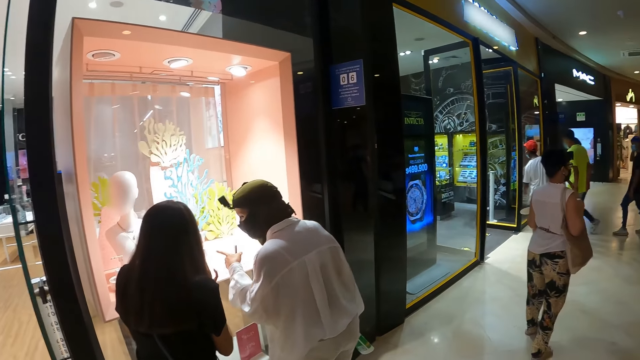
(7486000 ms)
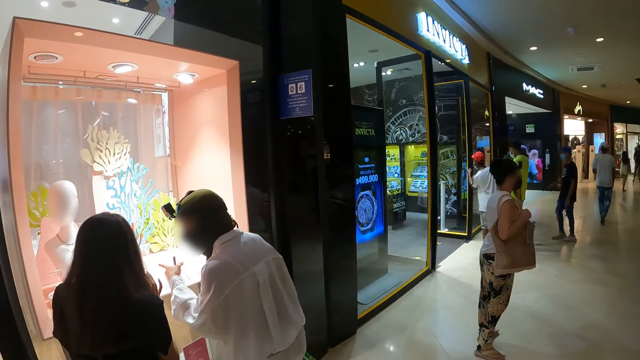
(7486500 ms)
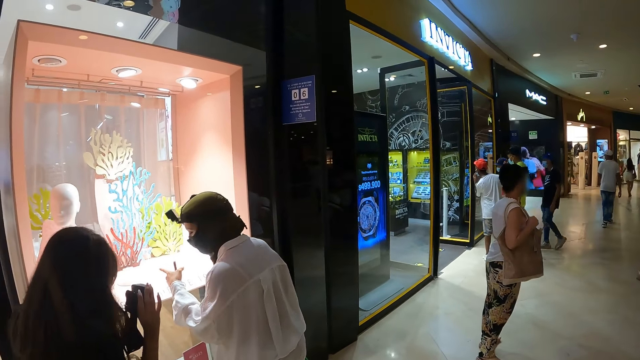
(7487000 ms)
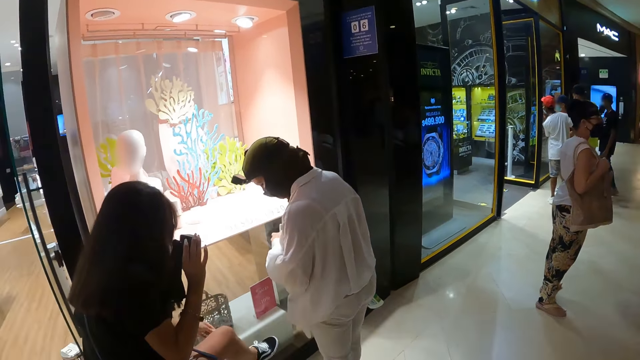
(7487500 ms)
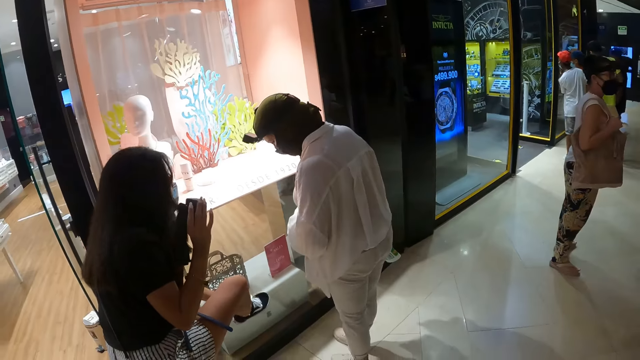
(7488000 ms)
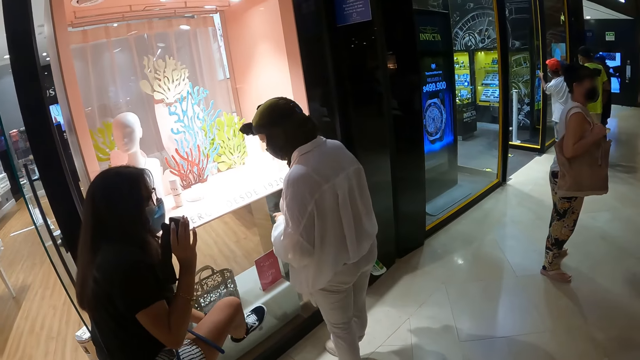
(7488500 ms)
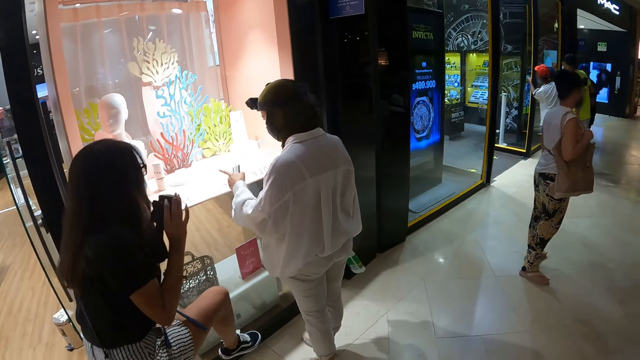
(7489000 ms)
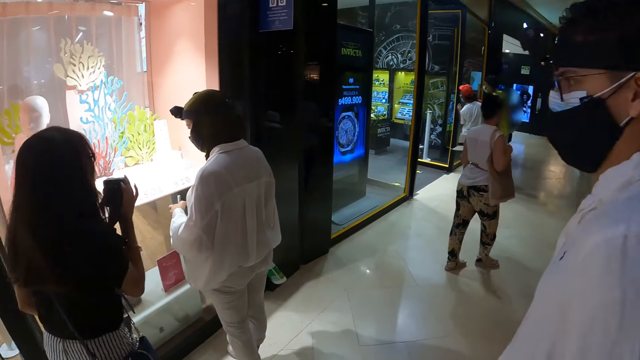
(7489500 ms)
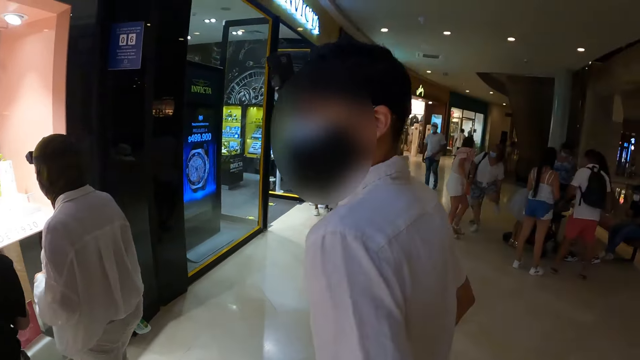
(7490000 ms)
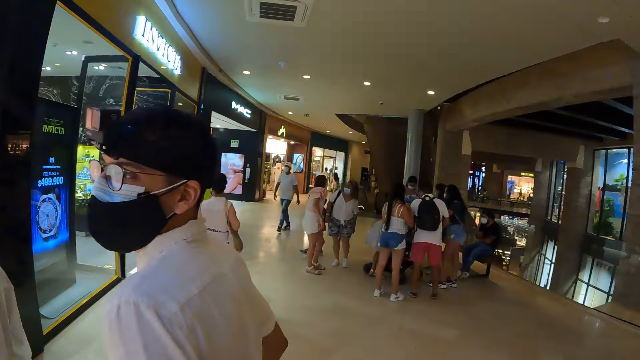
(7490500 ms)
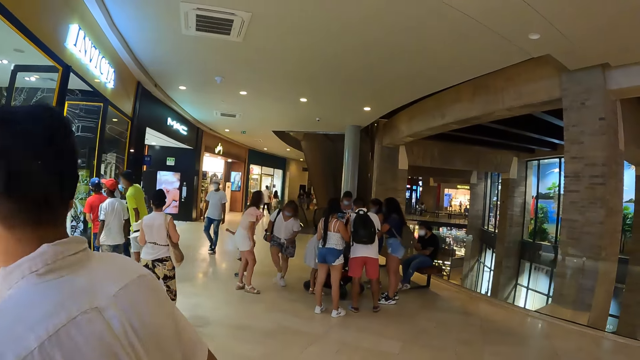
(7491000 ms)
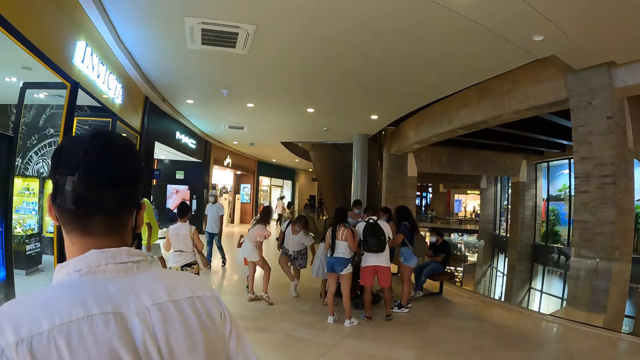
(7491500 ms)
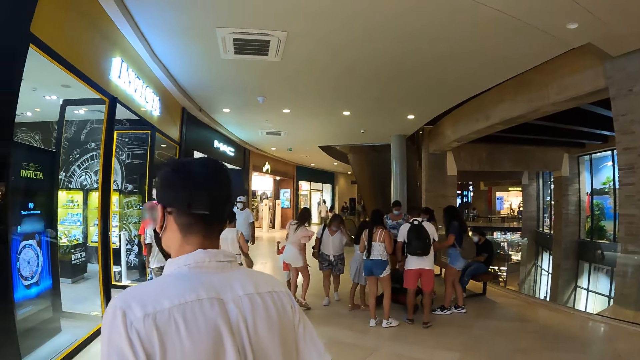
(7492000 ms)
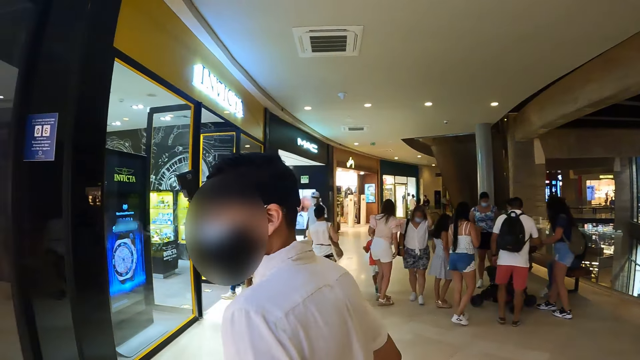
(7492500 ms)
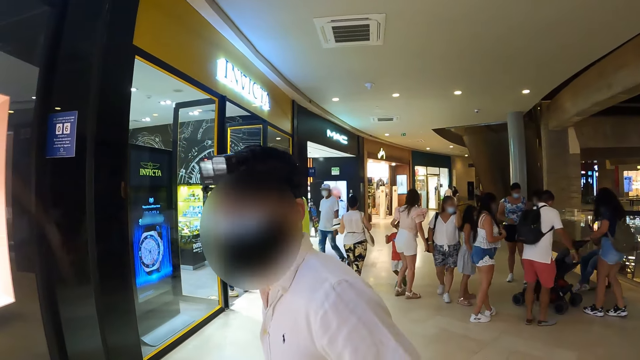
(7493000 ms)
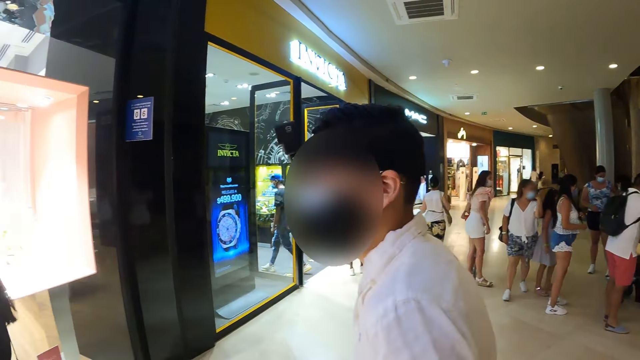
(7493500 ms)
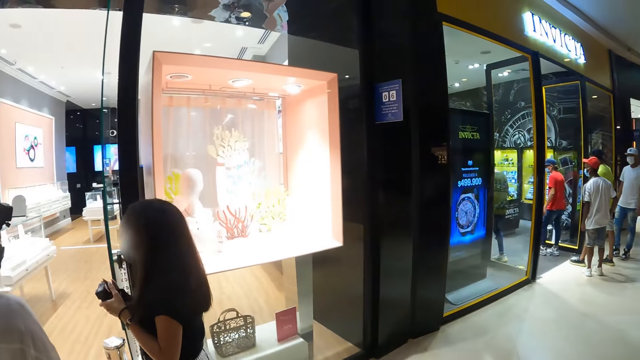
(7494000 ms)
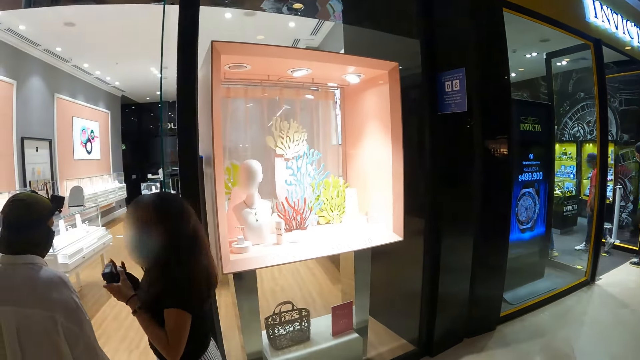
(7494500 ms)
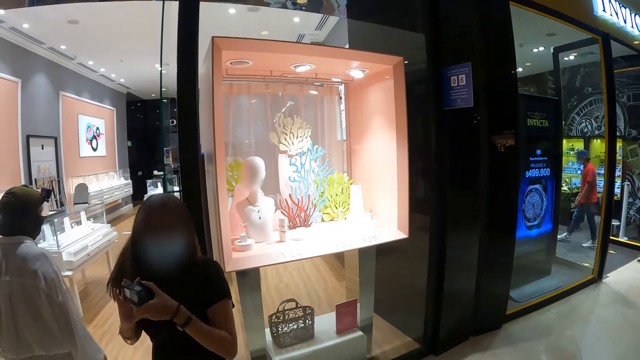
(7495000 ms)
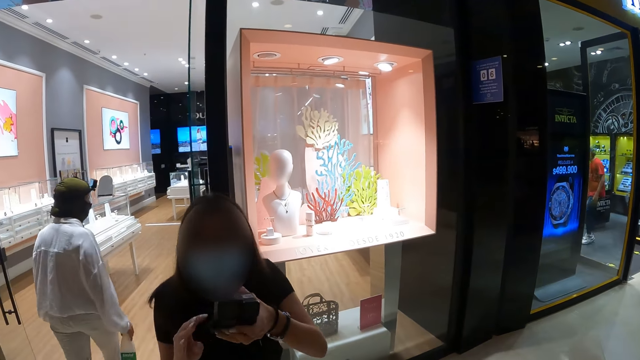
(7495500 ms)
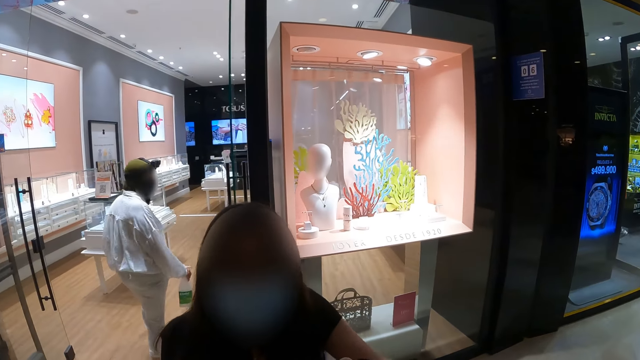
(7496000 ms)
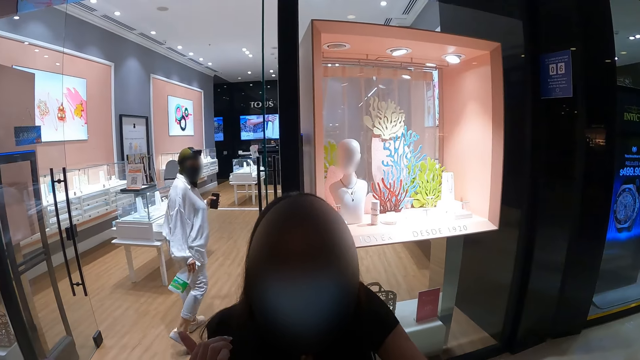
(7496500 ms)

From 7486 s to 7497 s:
The camera wearer looks around a mall. A woman adjusts a shoe on her leg with her left hand. A man walks around the mall. The man interacts with the camera wearer. The woman holds the camera with both hands. The camera wearer interacts with the woman. They look around the mall.

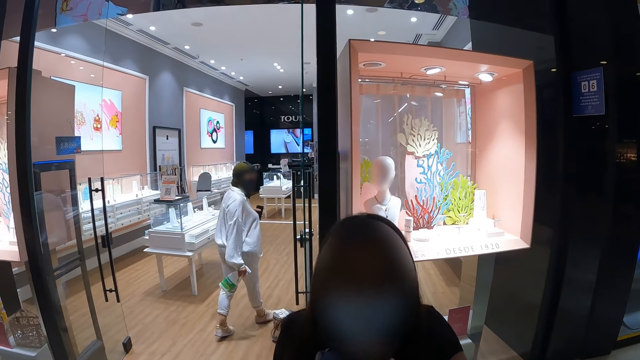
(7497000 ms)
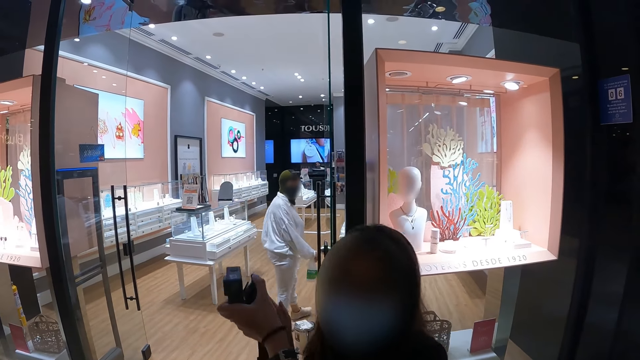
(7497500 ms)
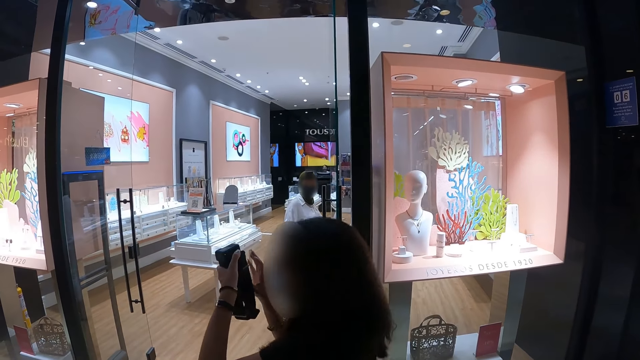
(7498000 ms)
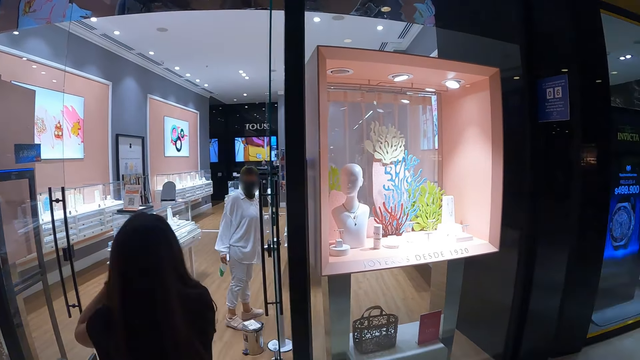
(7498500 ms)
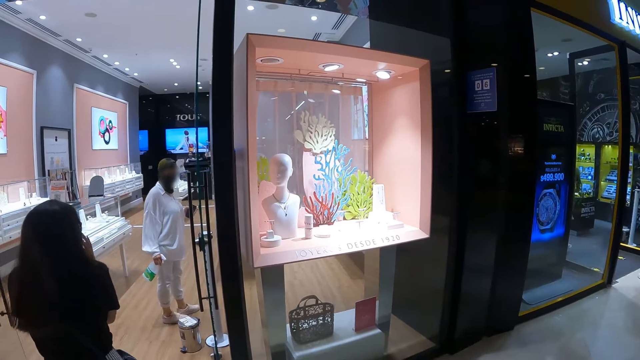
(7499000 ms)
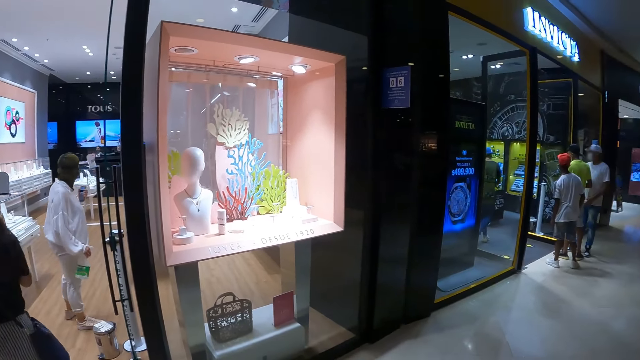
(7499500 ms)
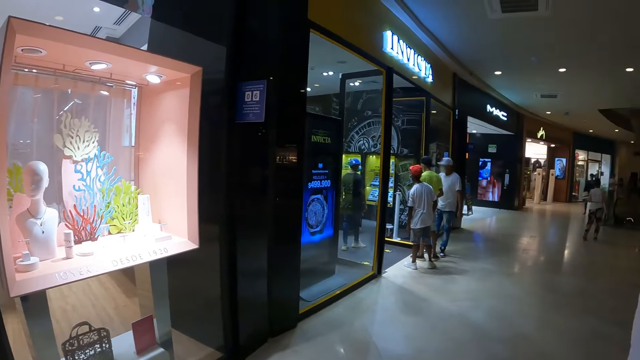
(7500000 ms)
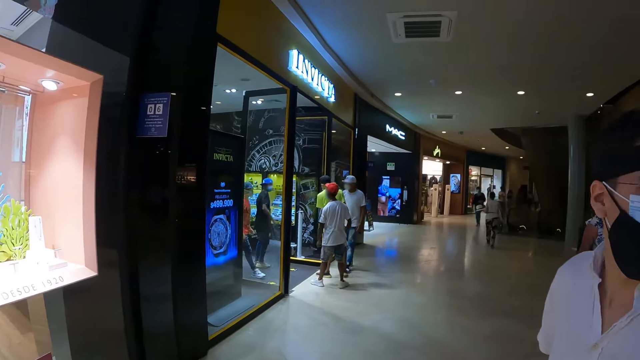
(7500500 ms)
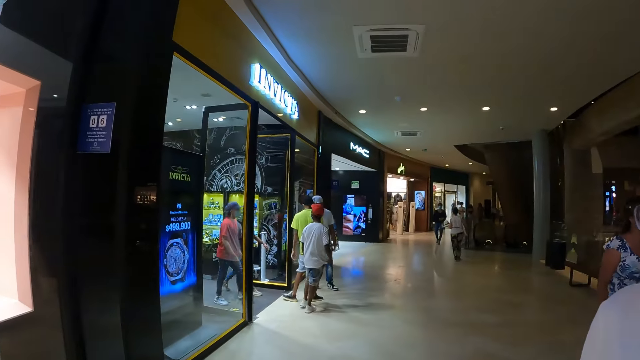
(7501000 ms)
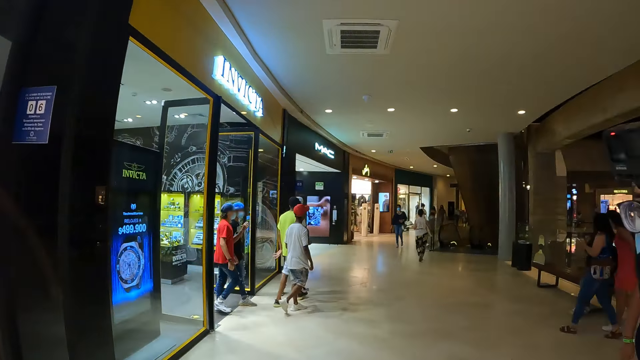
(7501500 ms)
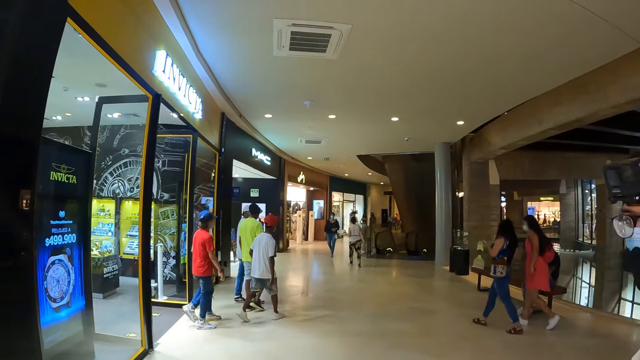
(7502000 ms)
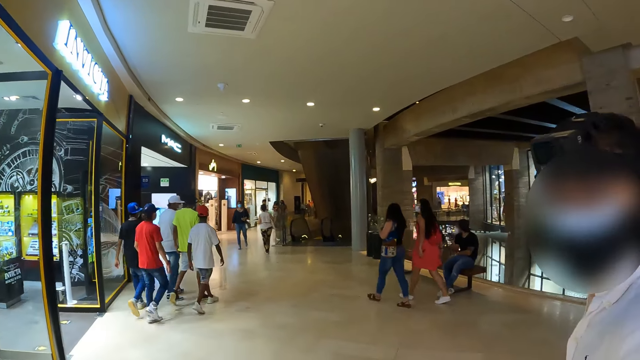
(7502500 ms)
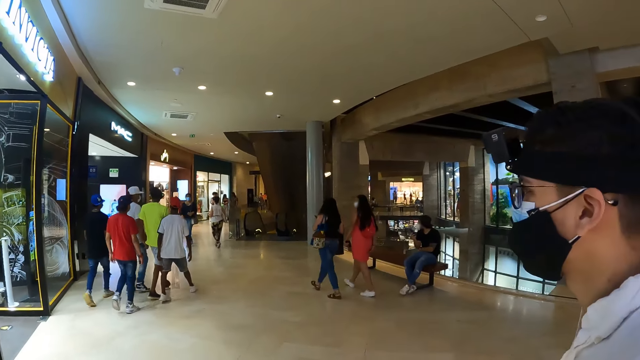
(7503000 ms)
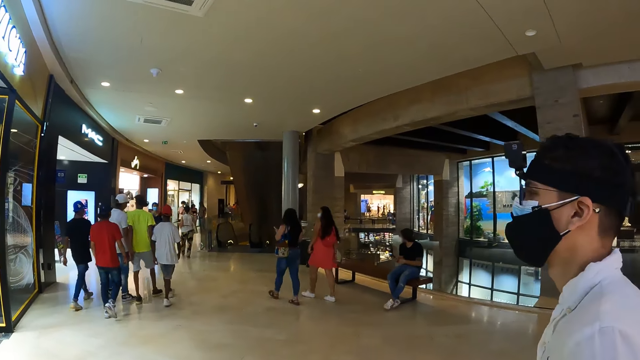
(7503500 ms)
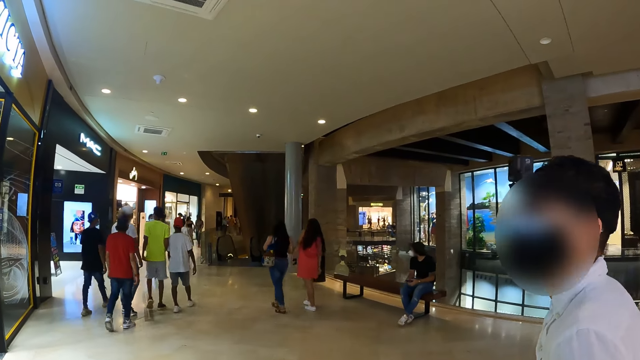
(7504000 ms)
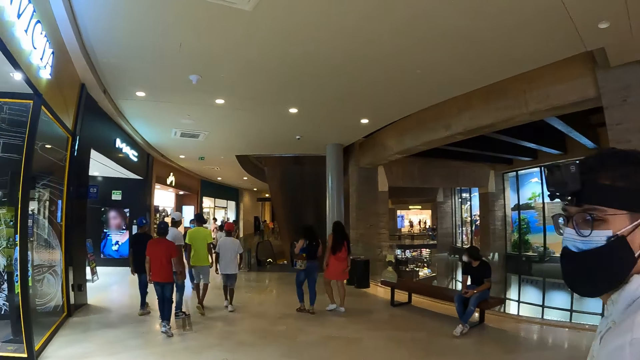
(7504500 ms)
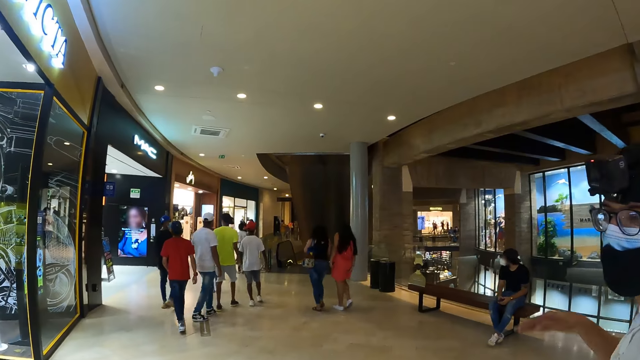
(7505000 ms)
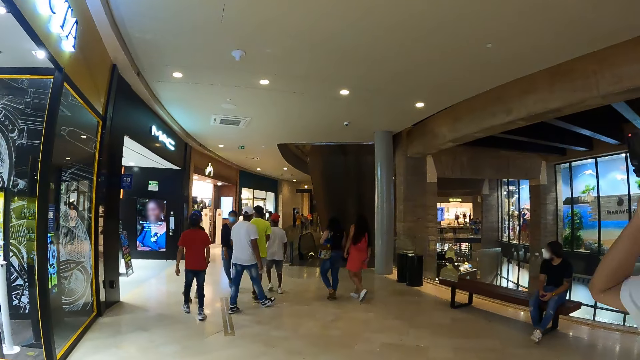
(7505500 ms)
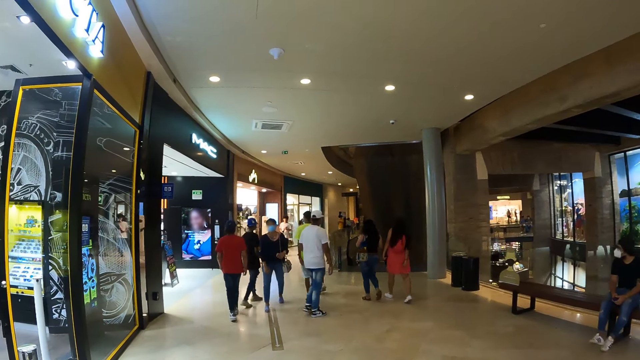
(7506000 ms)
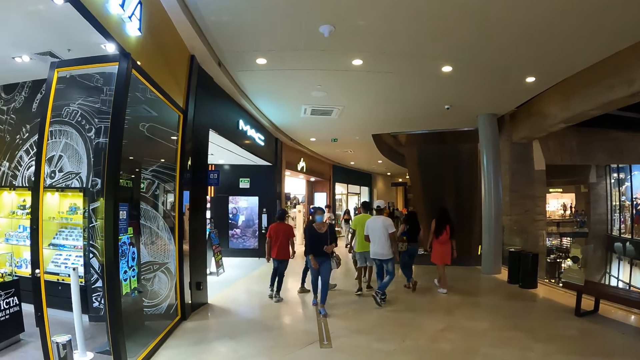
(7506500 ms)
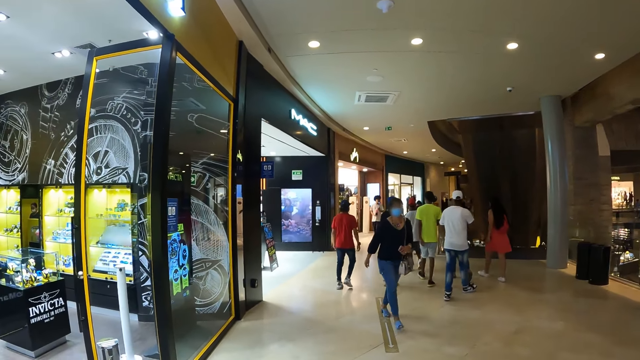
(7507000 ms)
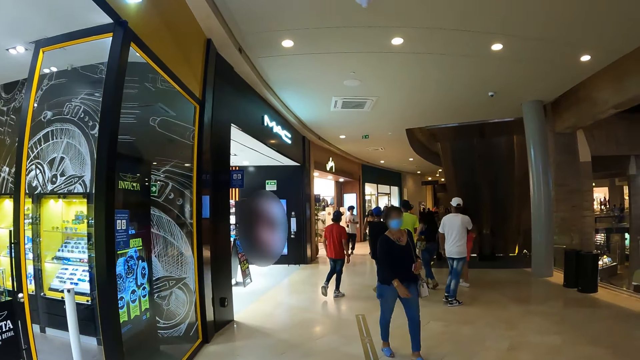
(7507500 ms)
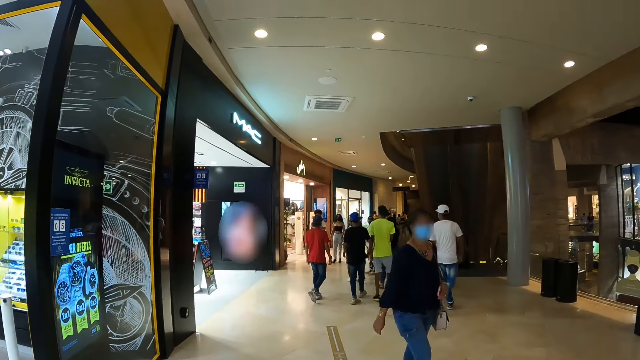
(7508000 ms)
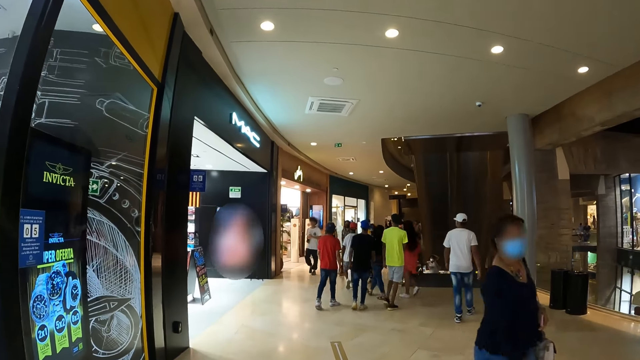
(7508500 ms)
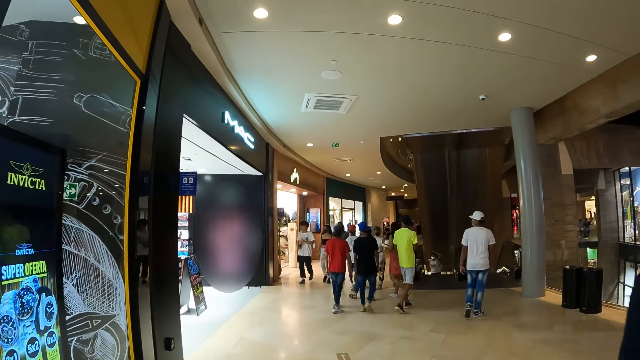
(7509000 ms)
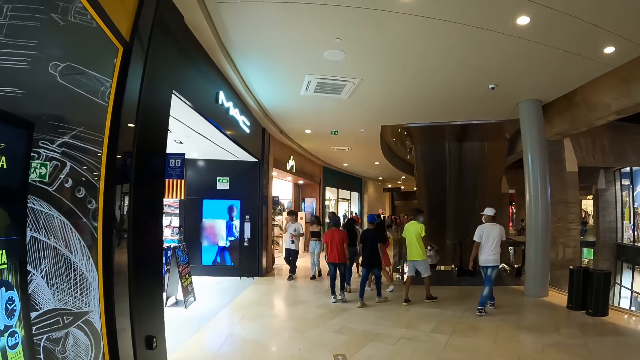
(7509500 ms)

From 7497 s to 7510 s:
A lady interacts with the camera wearer. The lady walks around a mall. The camera wearer looks around the mall. They walk around the mall. They interact with a man. The man touches his hair with his right hand. The camera wearer walks around the mall.
